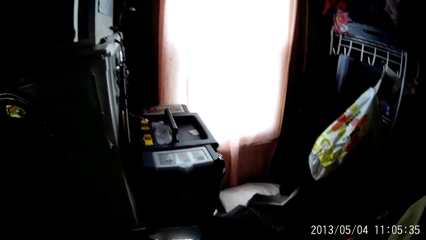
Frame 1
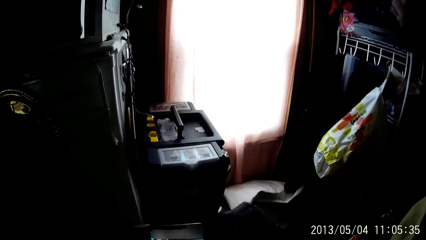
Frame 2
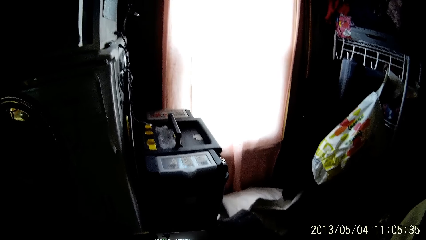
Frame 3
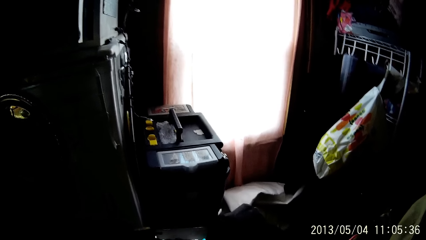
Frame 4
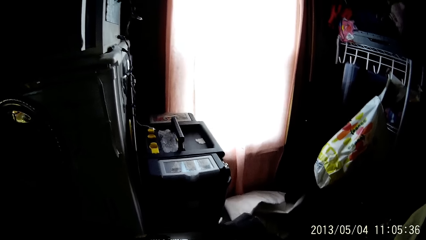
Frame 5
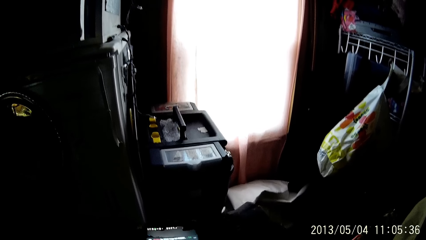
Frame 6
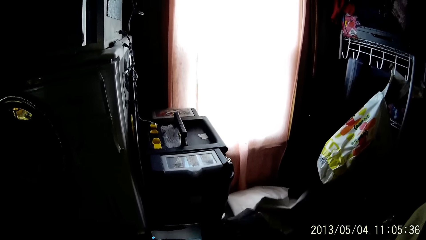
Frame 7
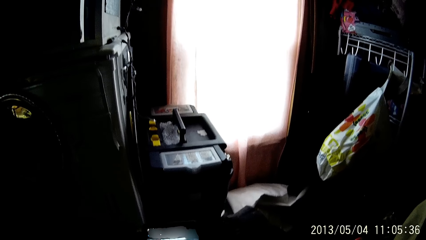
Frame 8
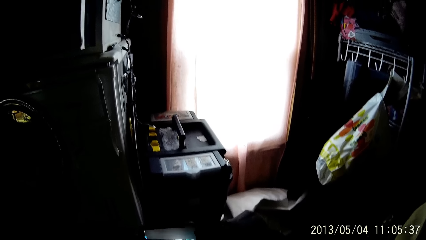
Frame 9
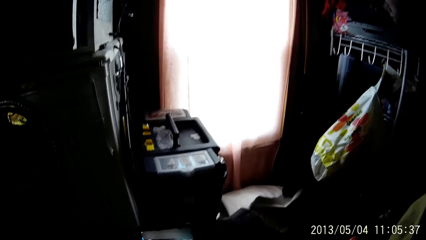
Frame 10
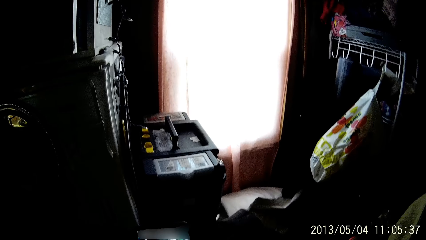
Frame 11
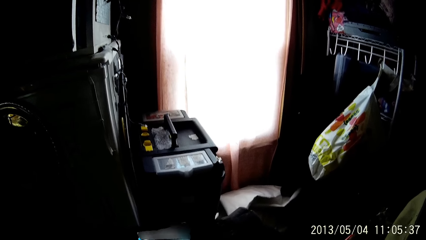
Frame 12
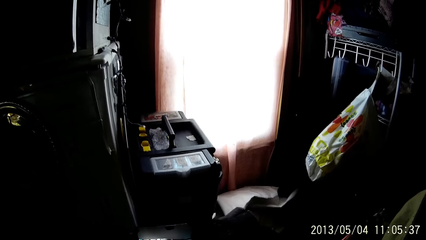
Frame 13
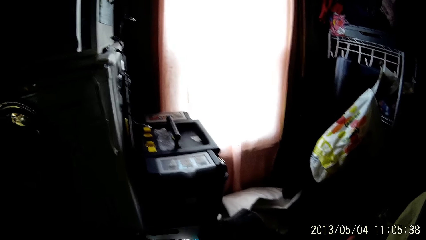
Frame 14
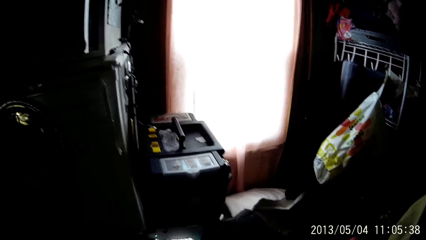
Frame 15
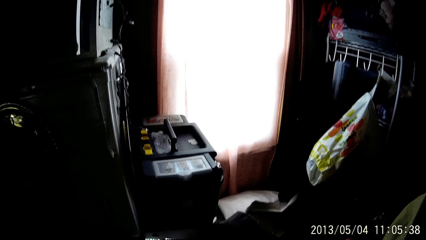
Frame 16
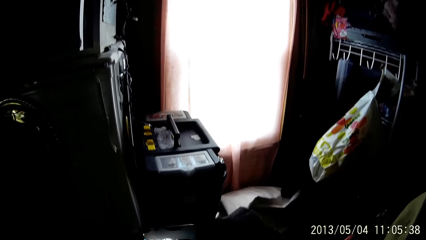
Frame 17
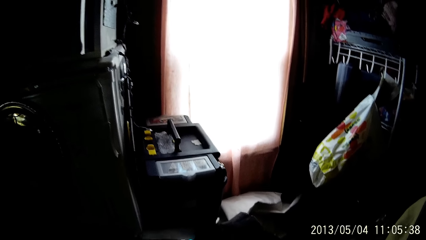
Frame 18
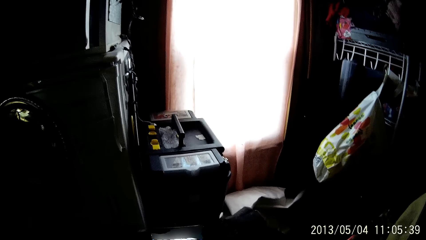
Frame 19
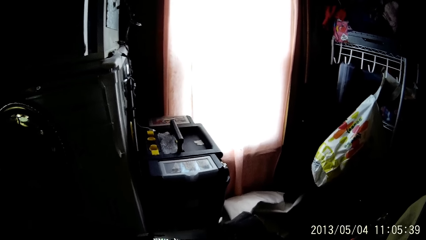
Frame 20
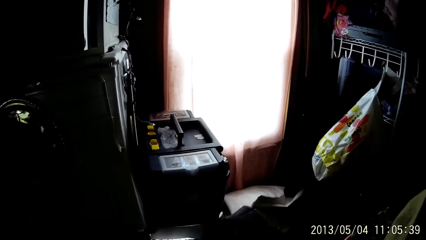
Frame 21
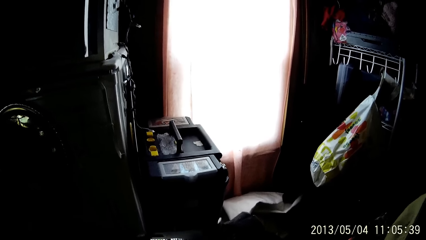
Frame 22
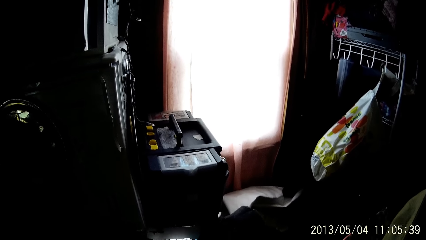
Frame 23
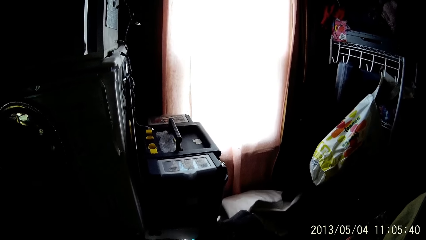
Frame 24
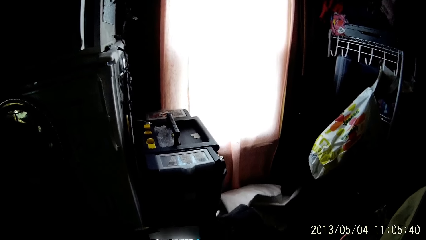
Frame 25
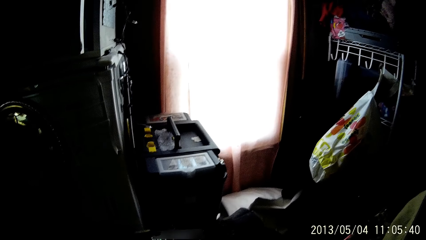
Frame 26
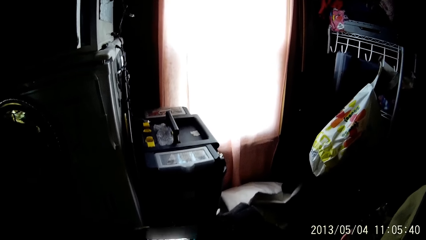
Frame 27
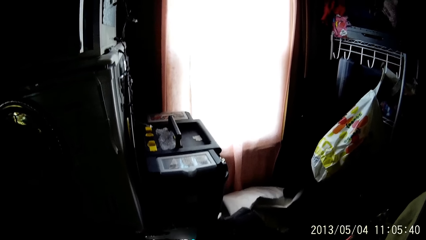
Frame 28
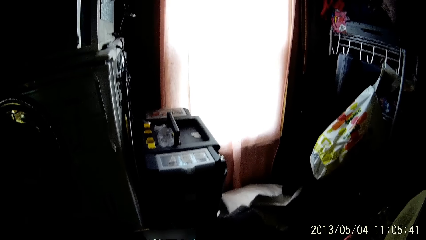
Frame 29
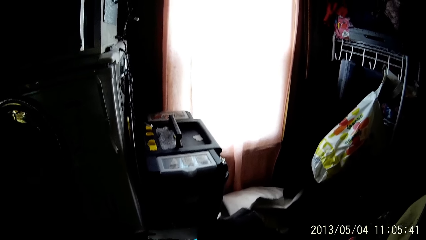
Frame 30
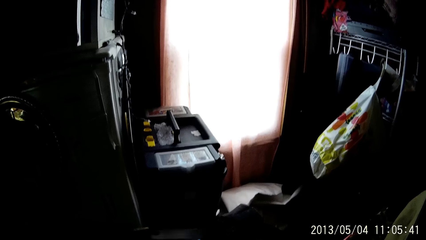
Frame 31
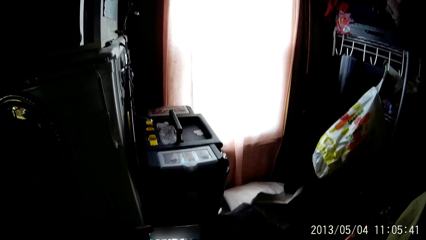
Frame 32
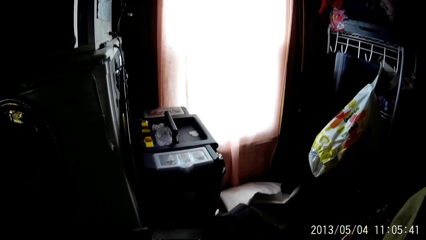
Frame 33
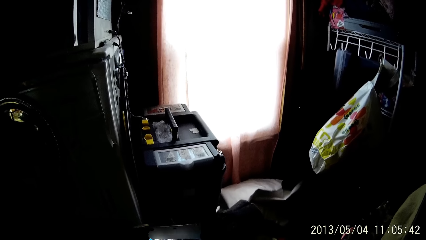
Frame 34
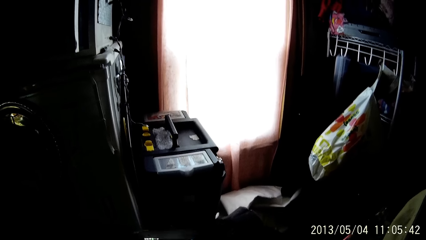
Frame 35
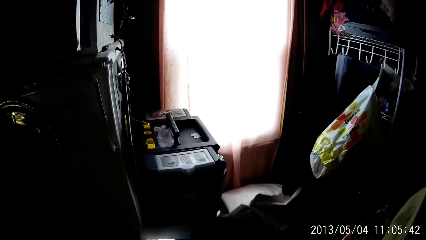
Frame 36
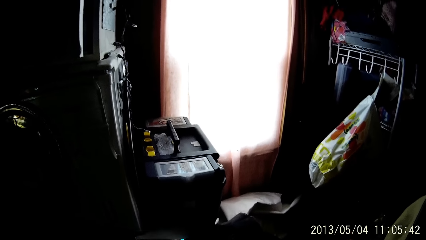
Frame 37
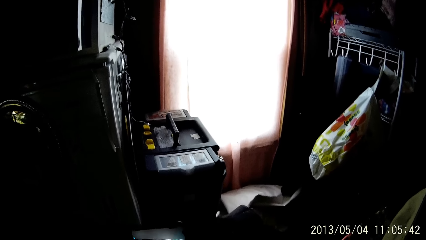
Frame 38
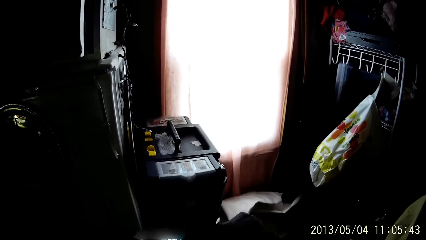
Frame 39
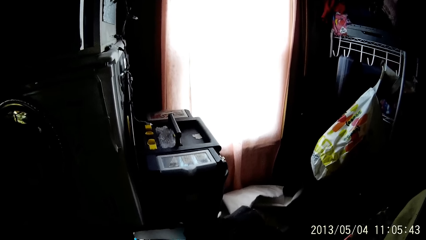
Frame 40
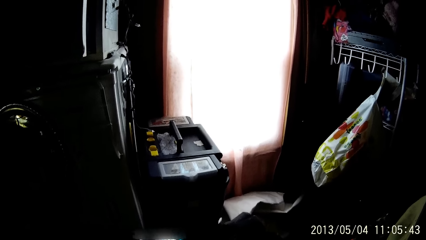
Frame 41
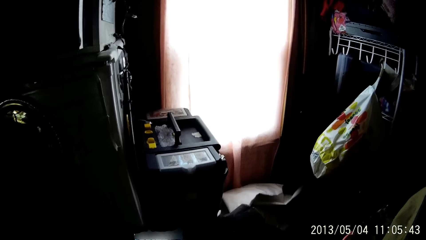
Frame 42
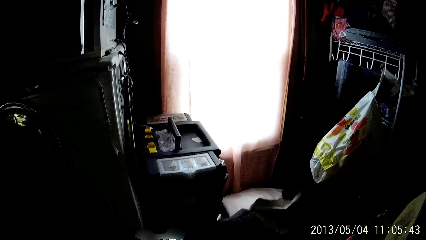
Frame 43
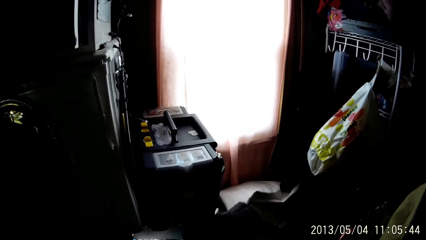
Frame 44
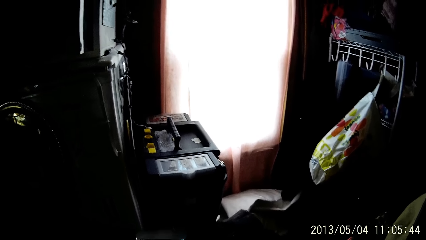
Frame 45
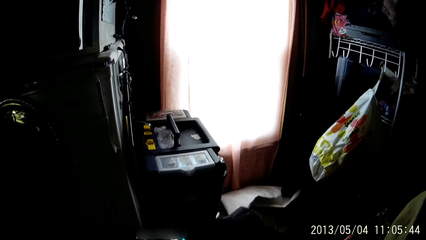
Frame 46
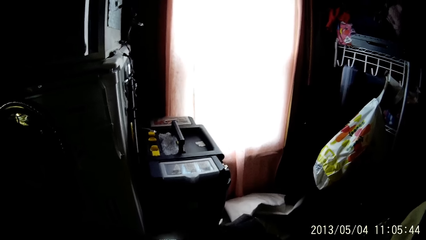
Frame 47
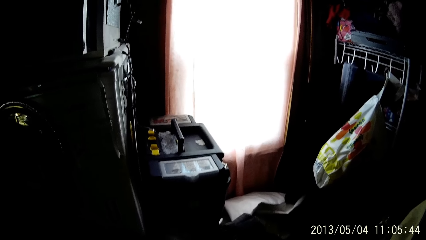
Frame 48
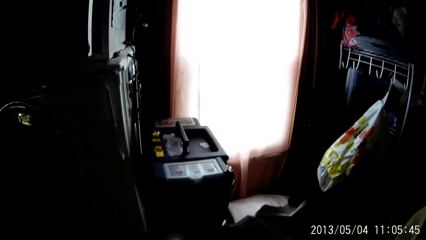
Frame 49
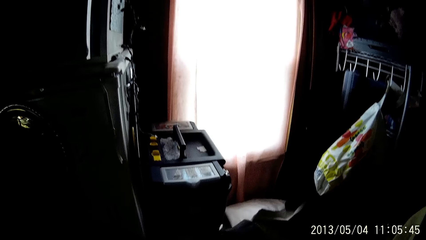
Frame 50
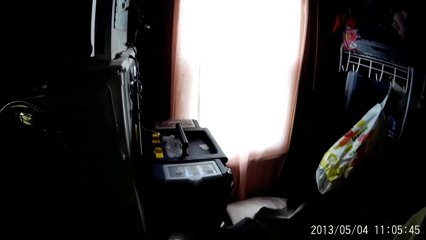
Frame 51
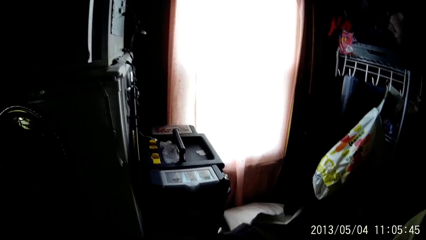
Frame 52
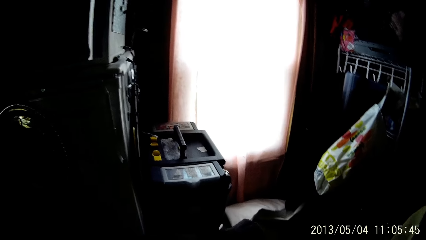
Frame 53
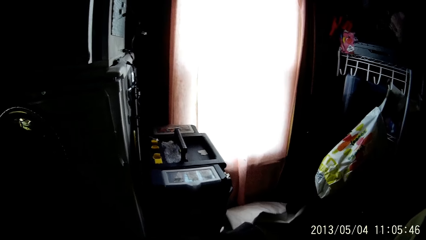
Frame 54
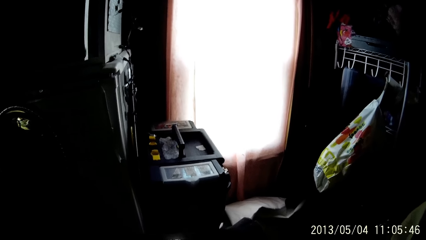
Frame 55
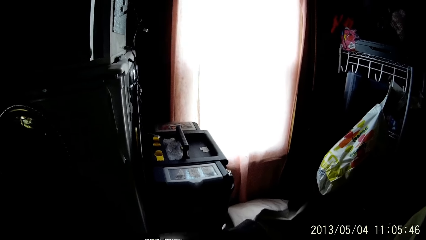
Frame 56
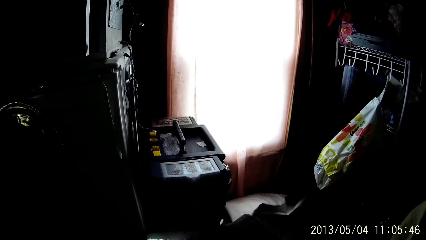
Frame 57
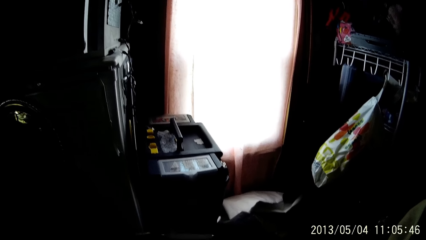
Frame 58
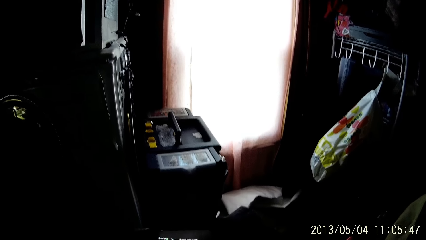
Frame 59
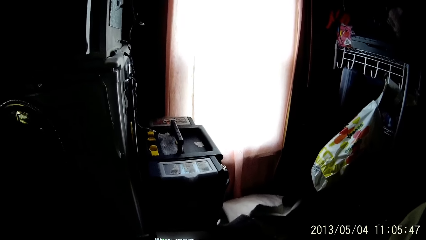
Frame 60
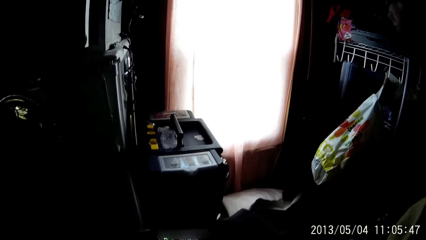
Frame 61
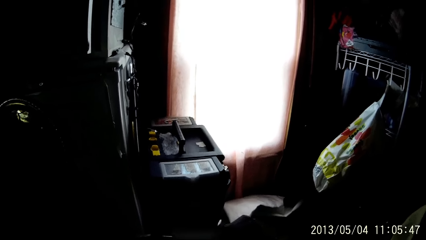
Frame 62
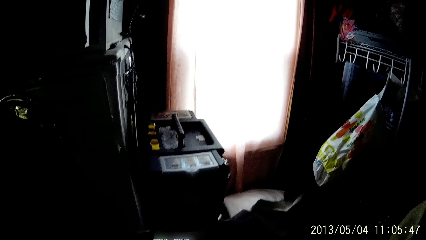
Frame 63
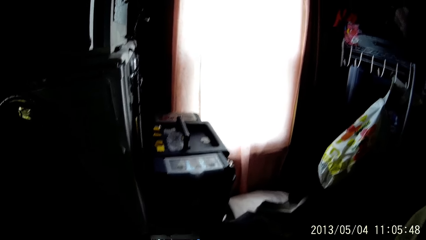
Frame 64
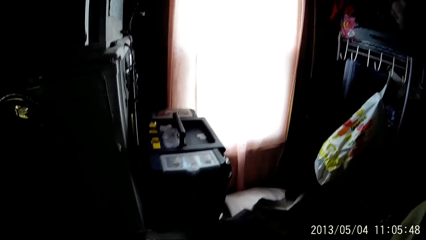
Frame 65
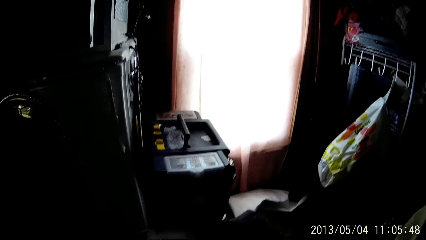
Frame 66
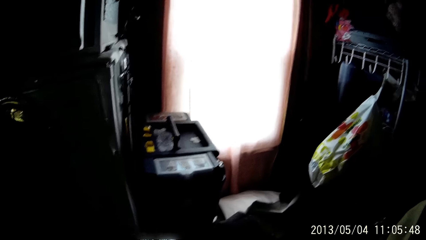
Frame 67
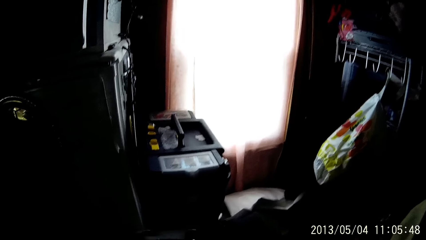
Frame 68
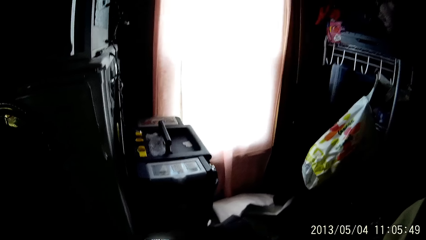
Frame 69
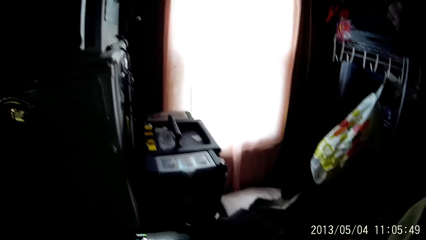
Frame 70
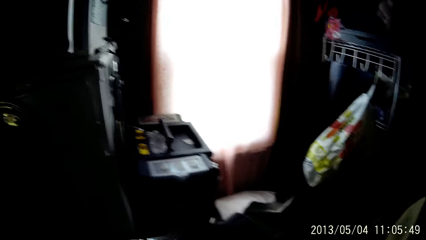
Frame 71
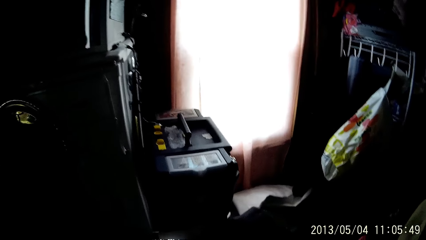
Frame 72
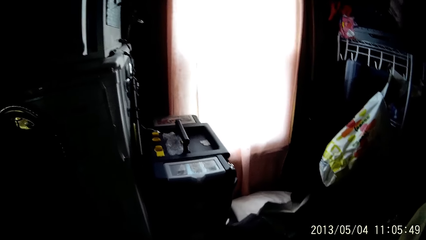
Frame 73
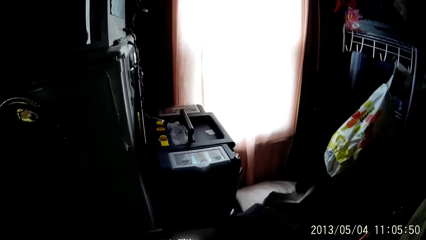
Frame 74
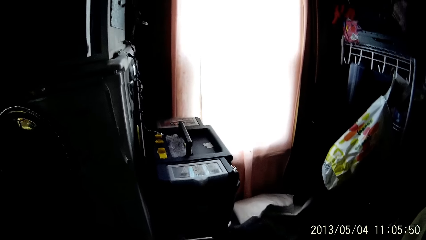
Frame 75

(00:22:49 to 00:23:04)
The camera wearer looks around.
